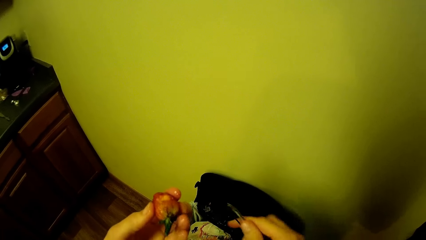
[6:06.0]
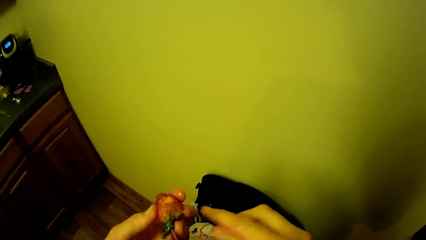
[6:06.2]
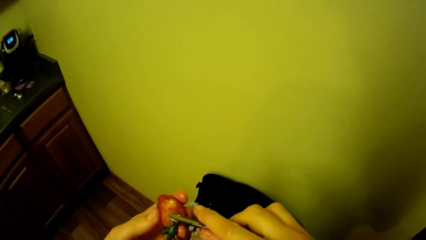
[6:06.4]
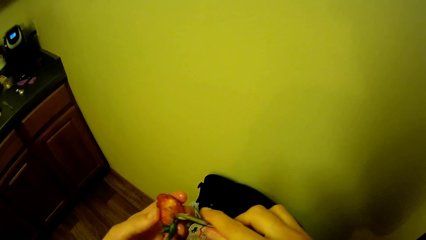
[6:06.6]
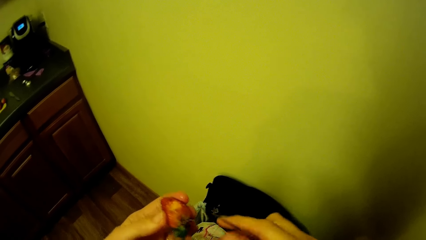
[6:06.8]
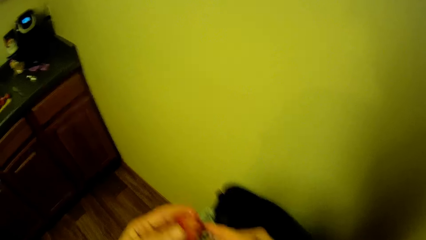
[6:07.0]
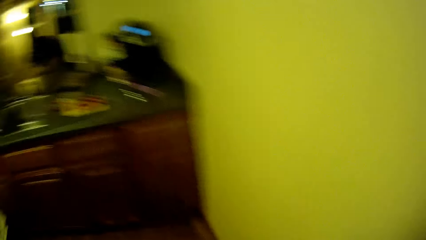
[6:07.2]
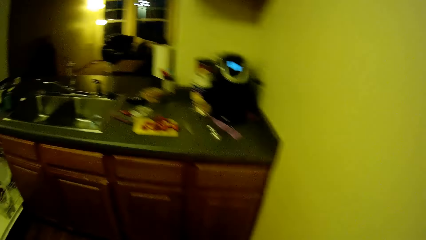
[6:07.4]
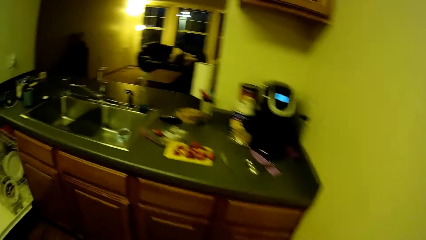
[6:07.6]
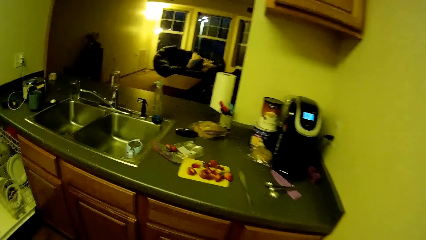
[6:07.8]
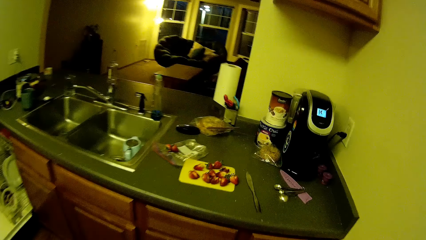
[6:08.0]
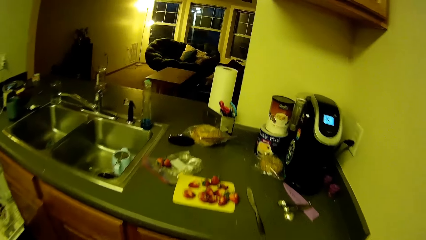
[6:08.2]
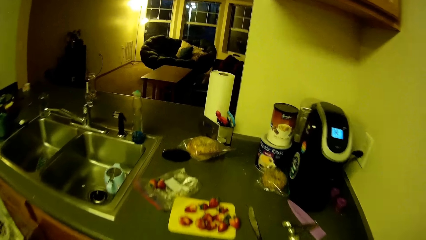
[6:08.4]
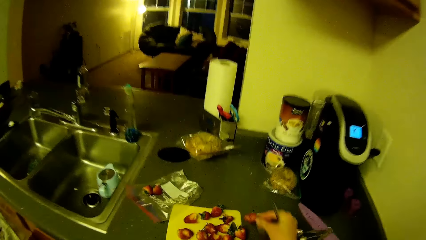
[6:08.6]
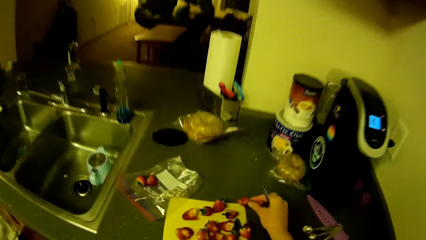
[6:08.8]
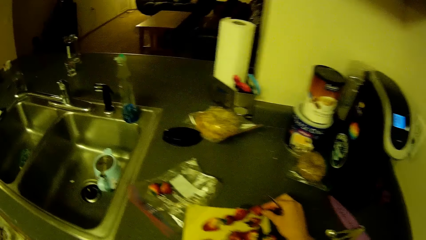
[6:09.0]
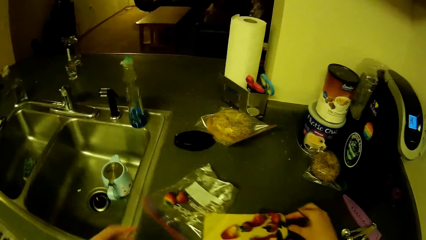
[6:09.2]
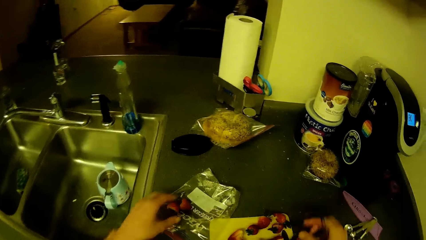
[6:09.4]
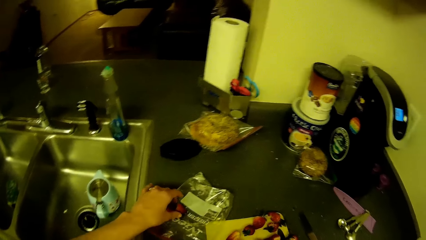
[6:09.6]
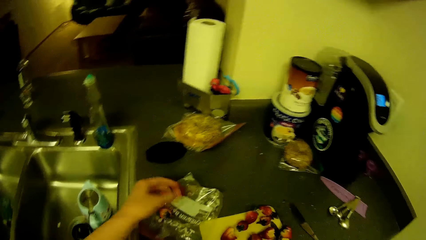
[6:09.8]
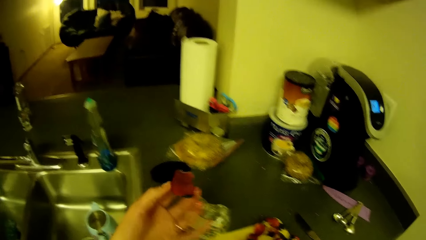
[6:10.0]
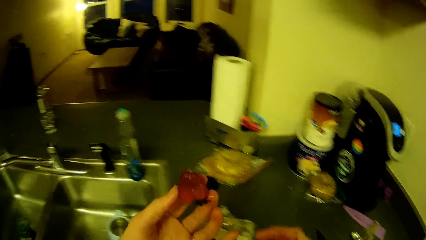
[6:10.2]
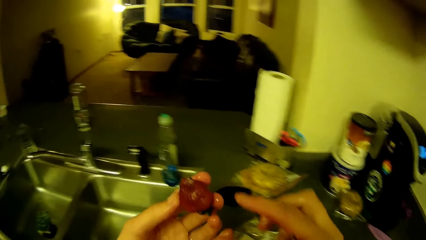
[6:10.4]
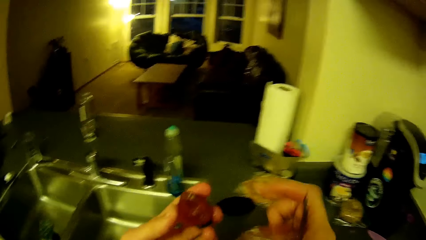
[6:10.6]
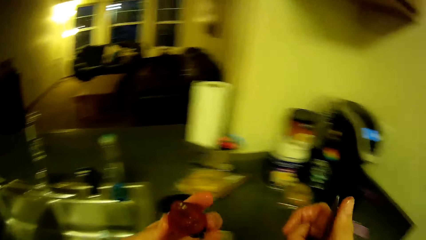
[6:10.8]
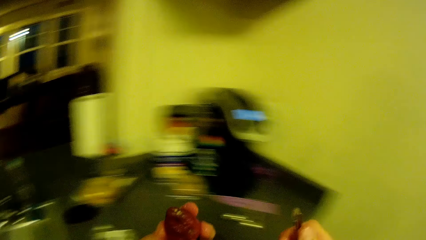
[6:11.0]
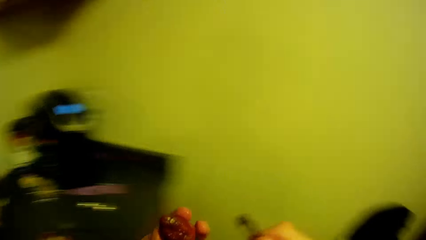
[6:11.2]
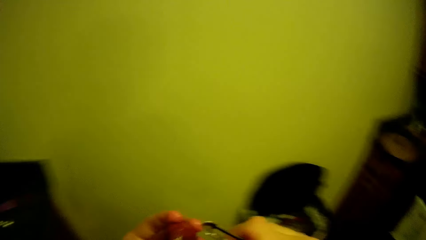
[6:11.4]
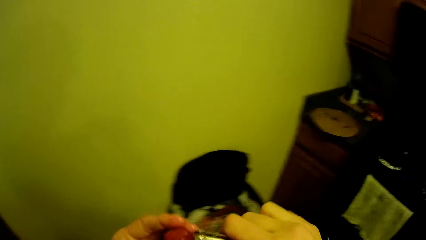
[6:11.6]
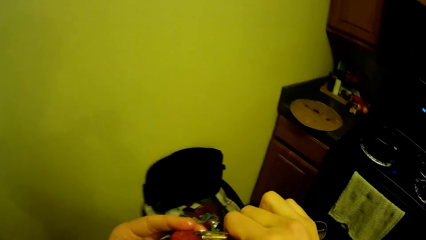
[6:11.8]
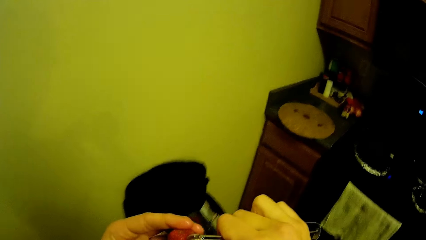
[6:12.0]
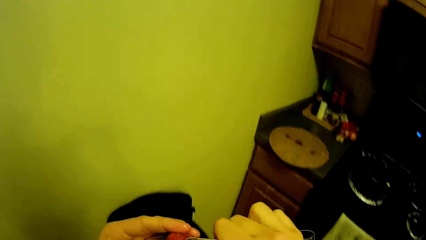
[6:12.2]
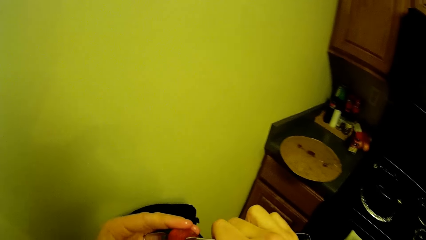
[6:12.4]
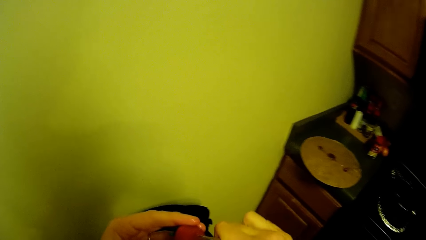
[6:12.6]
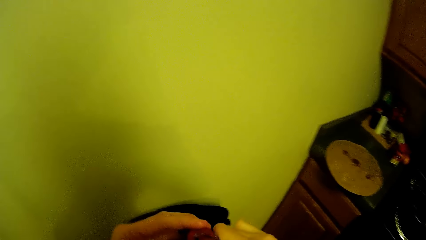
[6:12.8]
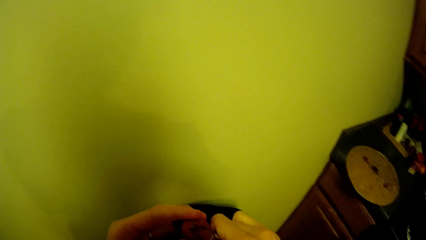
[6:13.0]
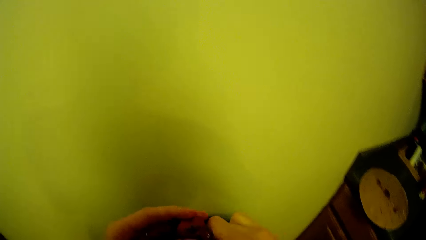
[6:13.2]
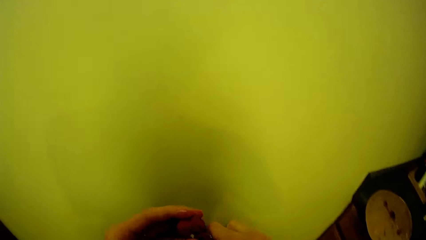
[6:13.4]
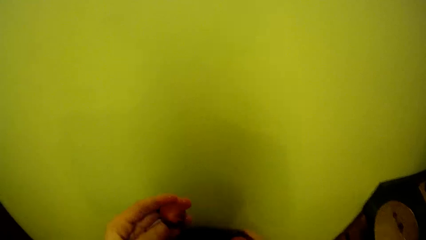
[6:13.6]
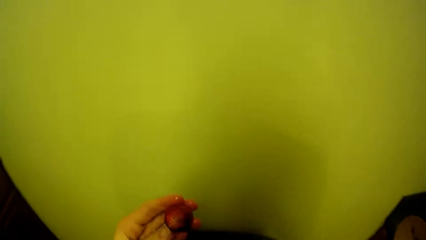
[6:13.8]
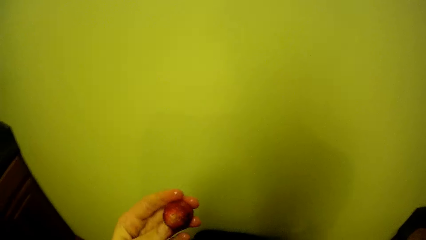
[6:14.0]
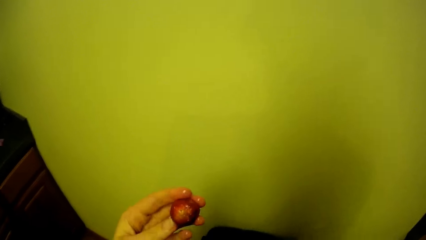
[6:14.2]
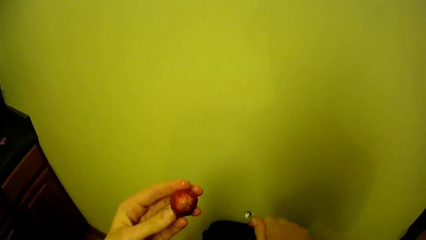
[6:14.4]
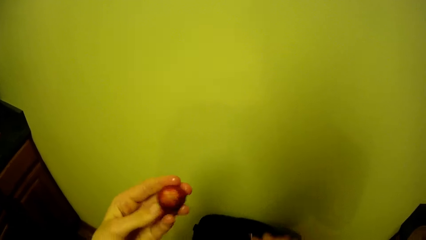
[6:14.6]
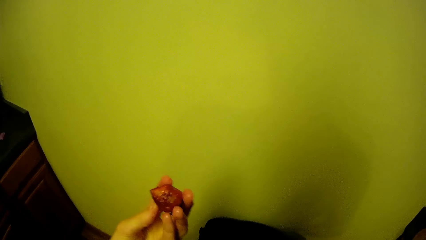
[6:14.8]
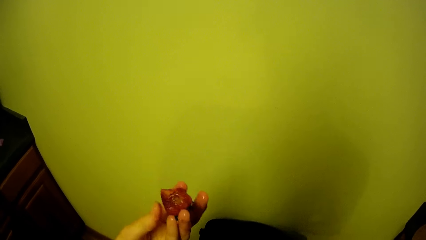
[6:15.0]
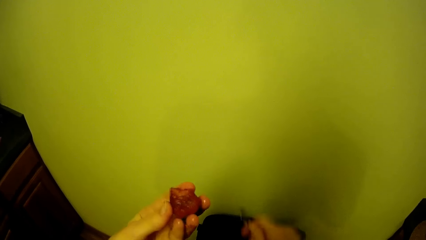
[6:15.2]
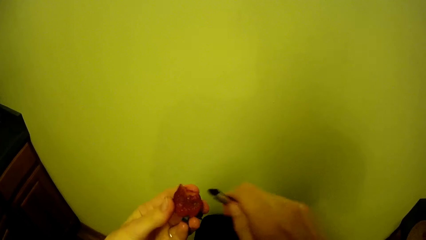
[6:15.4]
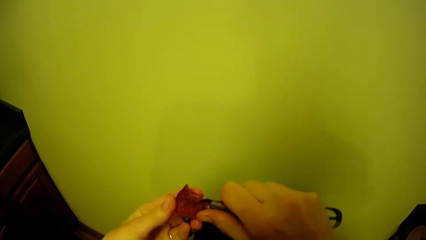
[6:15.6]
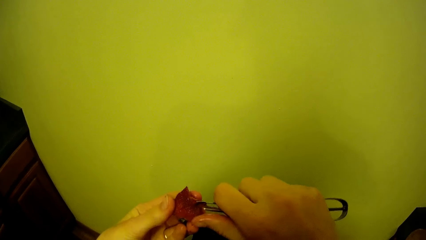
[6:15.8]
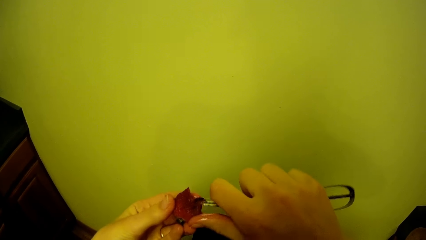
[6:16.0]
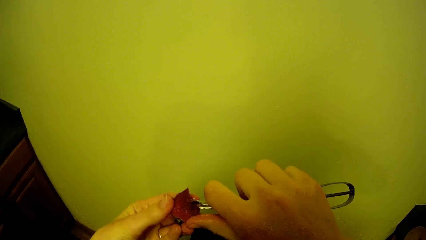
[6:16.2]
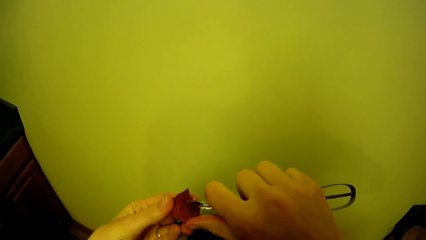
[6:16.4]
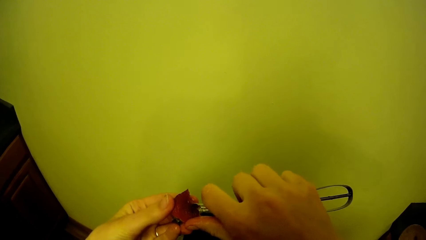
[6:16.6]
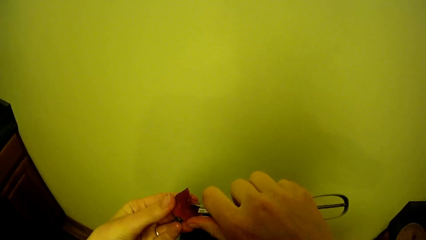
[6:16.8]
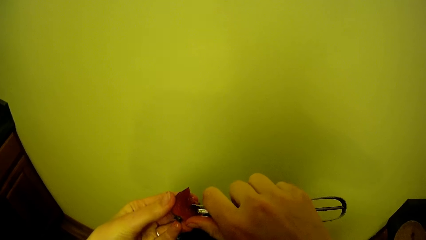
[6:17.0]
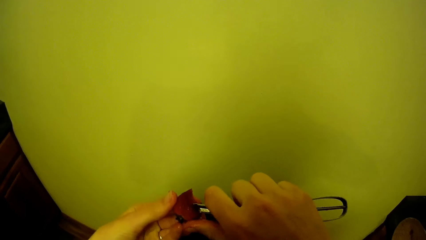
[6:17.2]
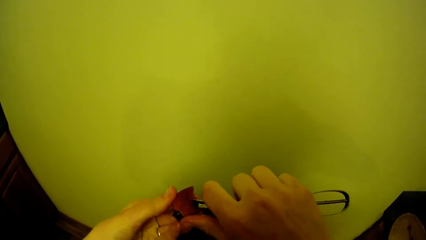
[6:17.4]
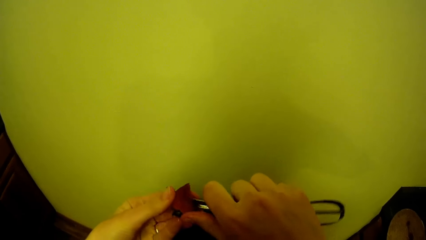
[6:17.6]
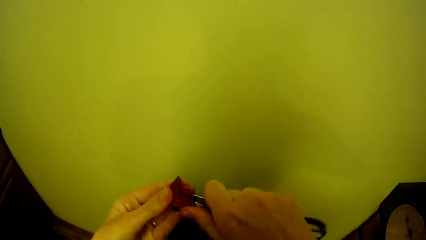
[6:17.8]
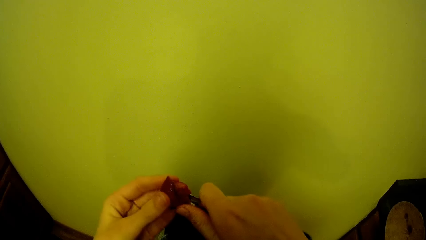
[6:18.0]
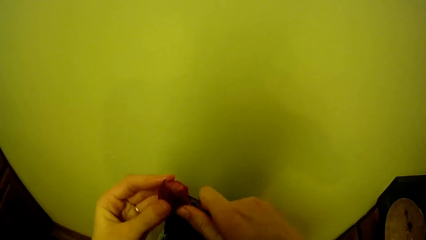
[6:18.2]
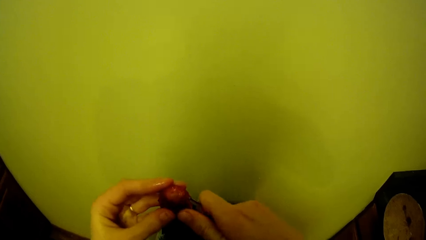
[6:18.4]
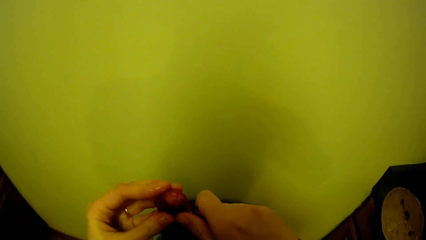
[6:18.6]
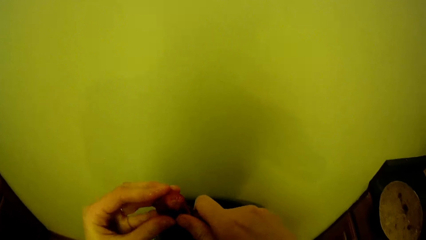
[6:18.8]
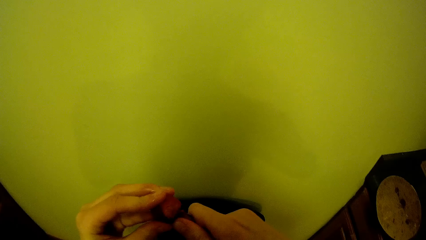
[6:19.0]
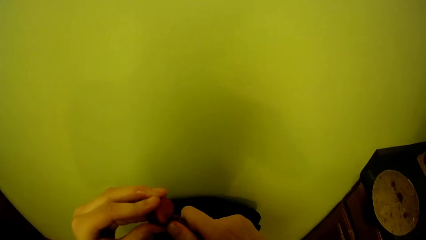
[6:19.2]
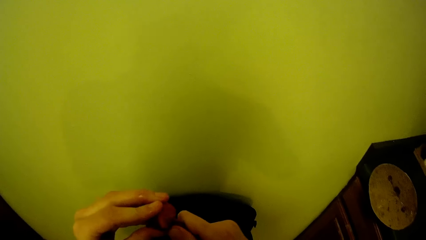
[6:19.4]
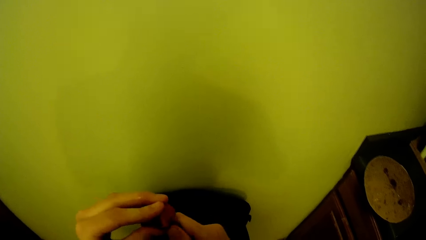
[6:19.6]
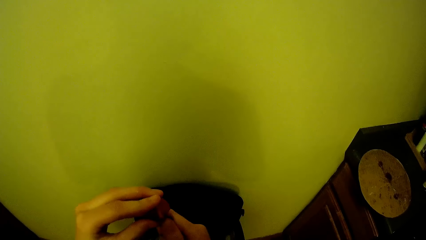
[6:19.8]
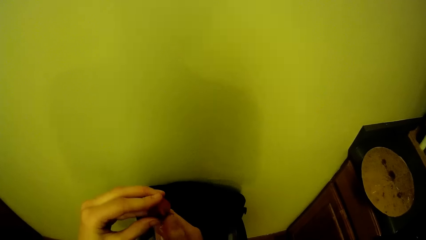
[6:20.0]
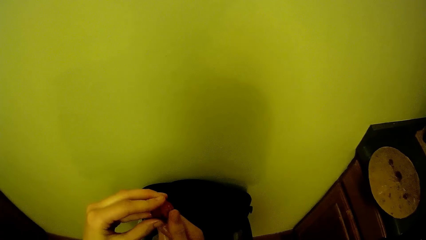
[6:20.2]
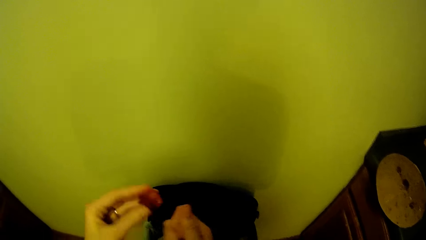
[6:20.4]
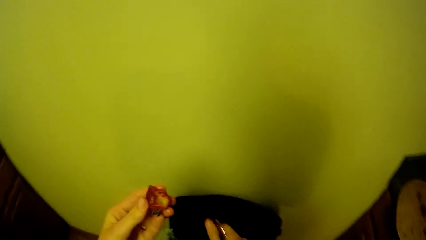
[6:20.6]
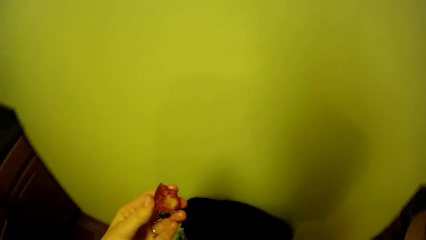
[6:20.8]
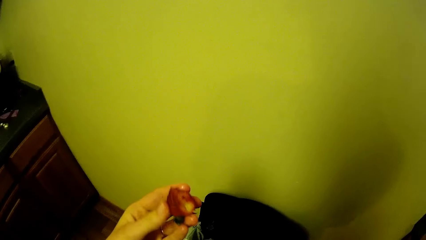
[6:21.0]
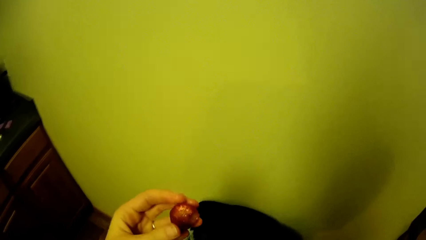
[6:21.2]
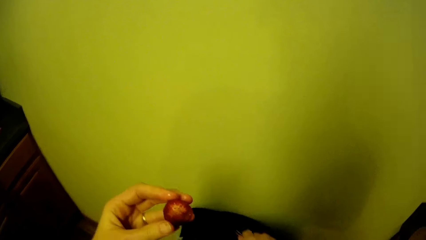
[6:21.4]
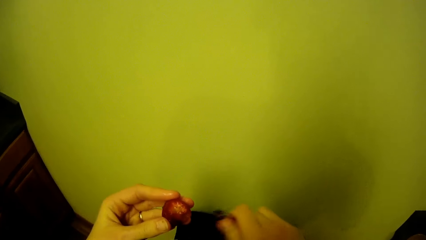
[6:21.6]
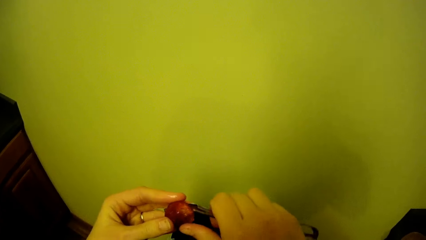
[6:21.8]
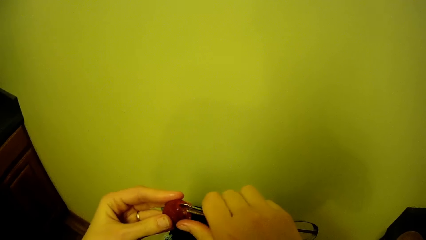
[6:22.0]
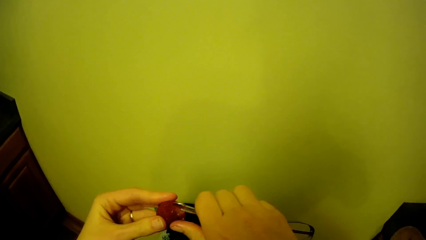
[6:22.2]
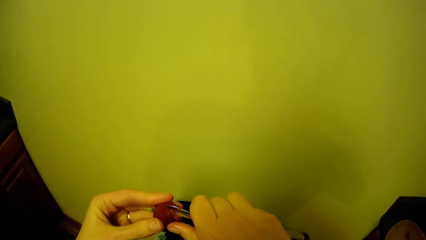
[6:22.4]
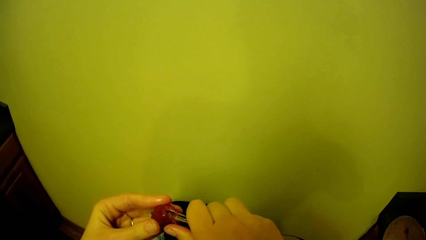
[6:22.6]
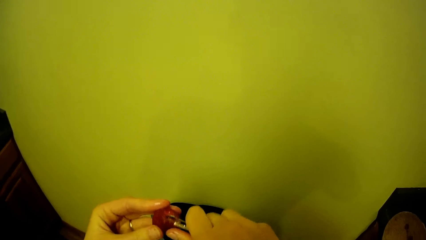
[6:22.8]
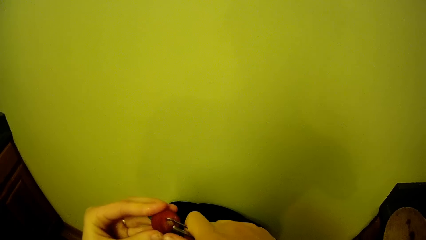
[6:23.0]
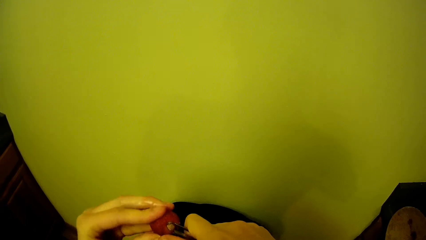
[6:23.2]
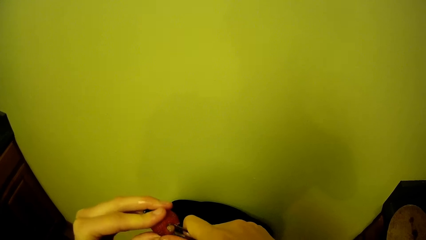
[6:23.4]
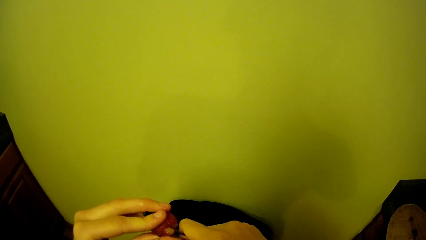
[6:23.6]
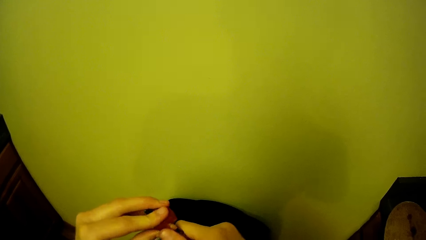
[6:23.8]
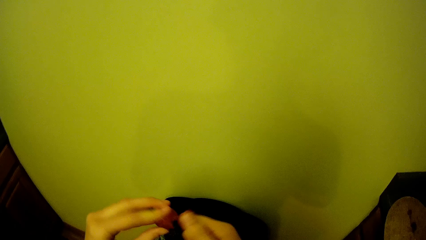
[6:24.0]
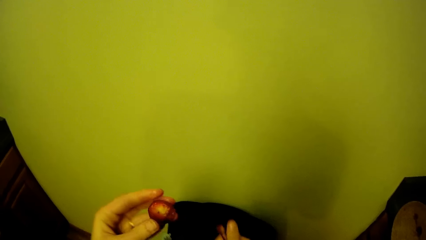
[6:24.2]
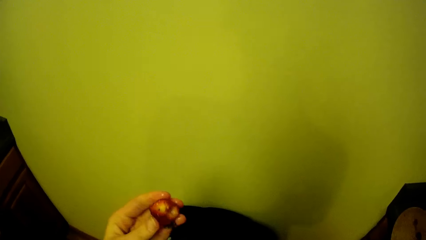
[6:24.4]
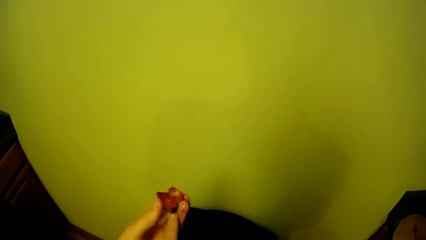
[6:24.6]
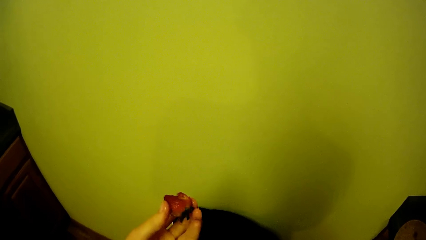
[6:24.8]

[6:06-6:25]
The camera wearer walks towards the kitchen cabinet. She drops the peeled strawberry on the cutting board on the kitchen cabinet. She picks another strawberry from a nylon on the kitchen cabinet. She turns around. She peels the strawberry with the peeler in her hands.
